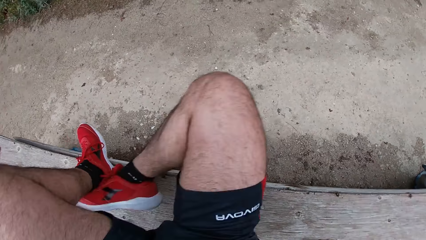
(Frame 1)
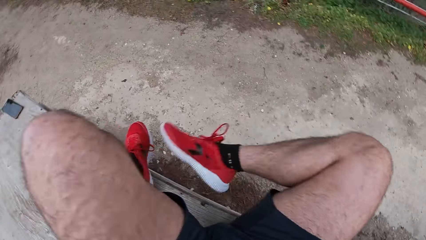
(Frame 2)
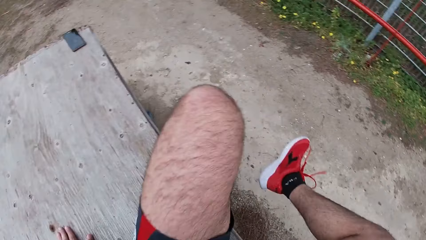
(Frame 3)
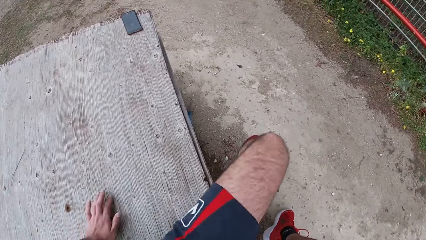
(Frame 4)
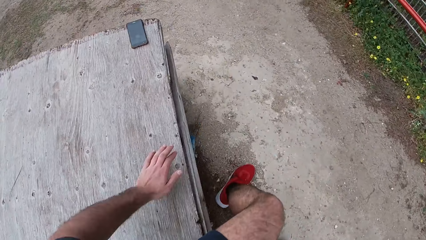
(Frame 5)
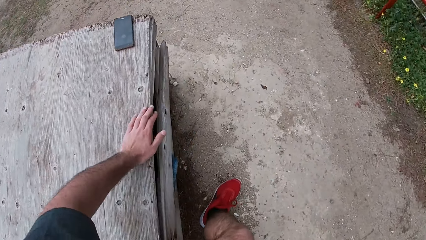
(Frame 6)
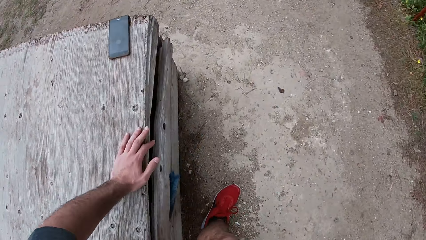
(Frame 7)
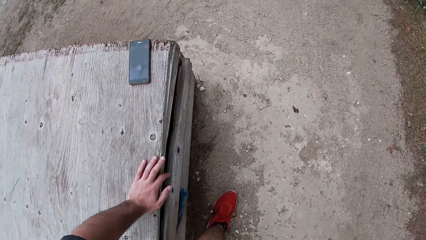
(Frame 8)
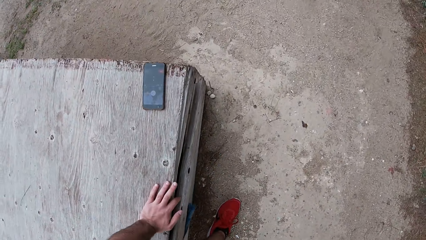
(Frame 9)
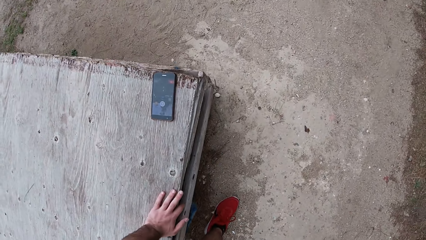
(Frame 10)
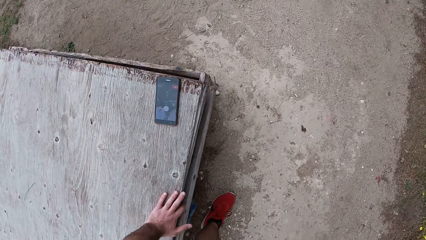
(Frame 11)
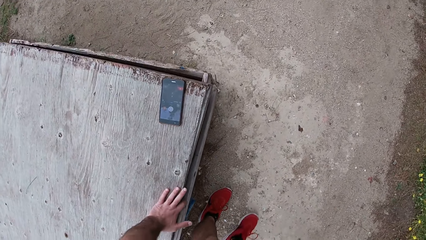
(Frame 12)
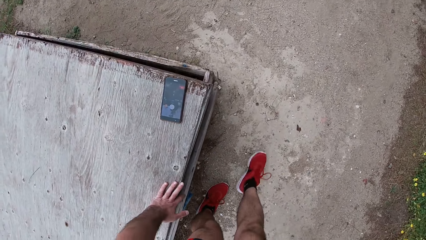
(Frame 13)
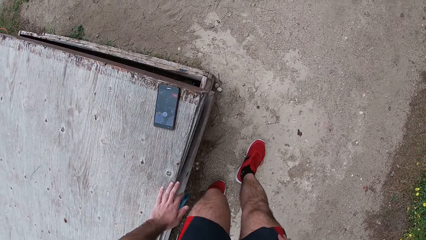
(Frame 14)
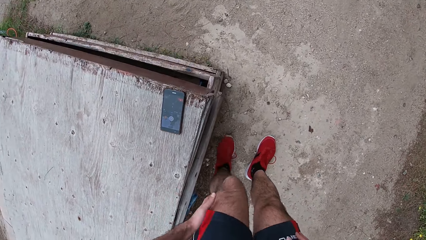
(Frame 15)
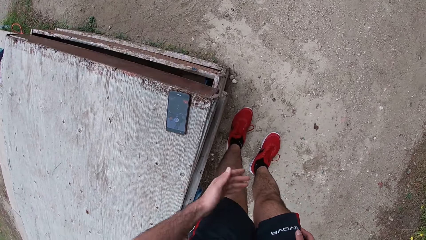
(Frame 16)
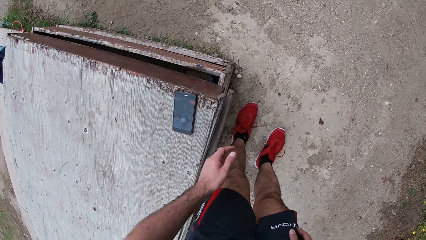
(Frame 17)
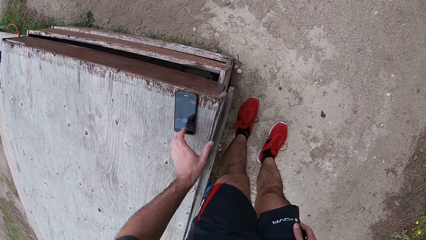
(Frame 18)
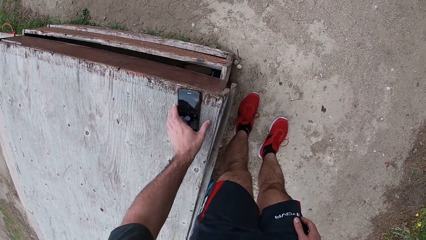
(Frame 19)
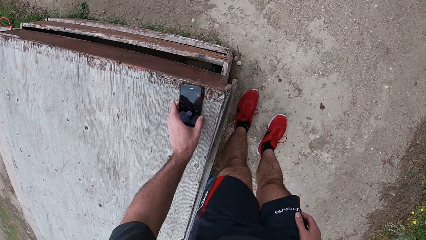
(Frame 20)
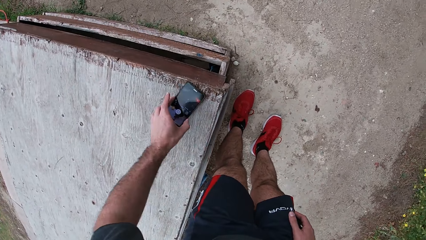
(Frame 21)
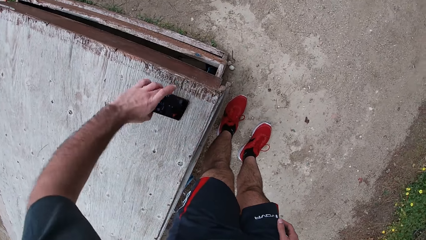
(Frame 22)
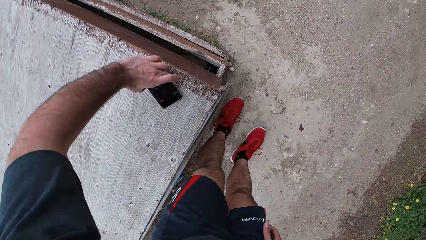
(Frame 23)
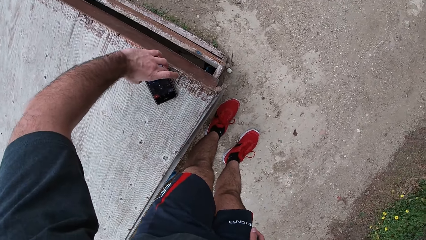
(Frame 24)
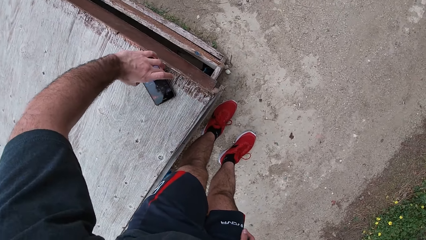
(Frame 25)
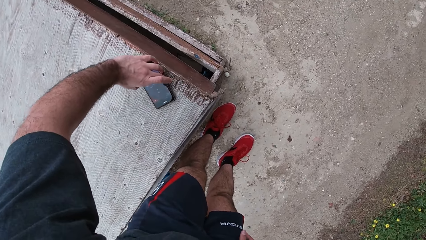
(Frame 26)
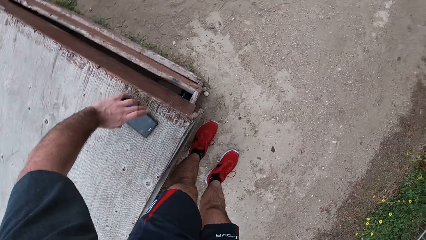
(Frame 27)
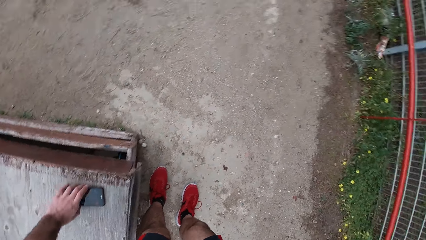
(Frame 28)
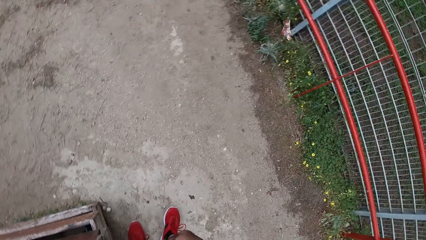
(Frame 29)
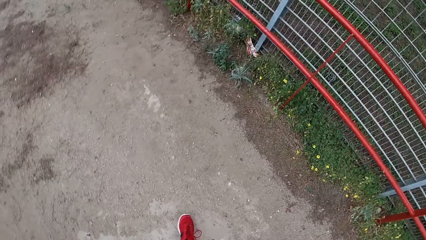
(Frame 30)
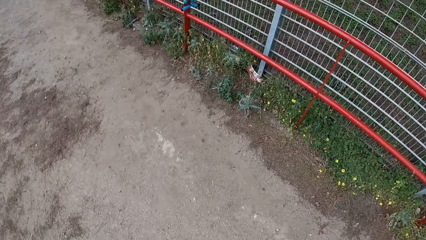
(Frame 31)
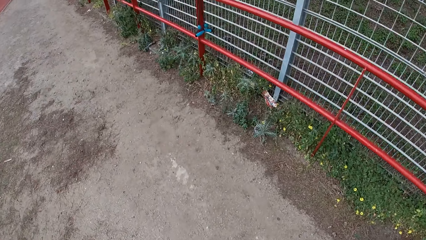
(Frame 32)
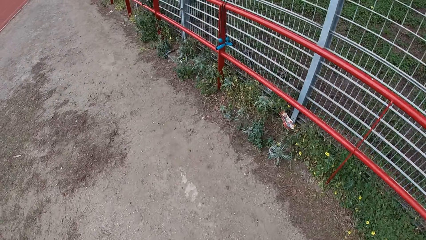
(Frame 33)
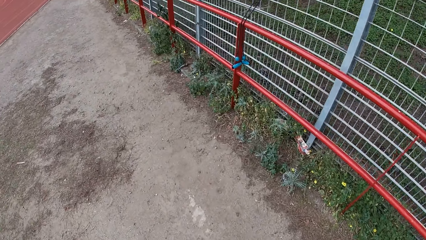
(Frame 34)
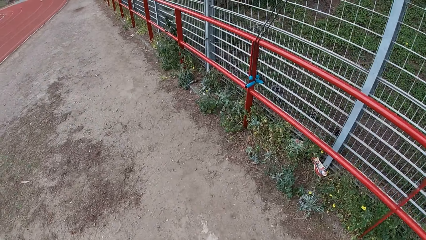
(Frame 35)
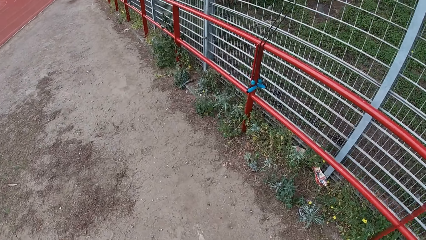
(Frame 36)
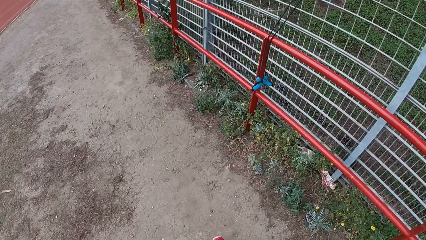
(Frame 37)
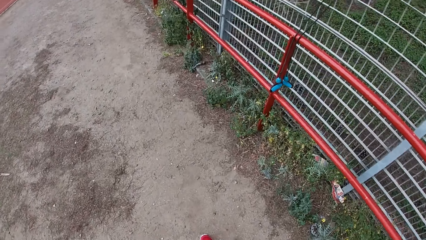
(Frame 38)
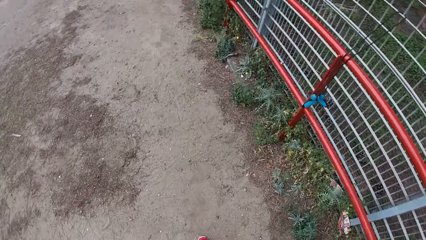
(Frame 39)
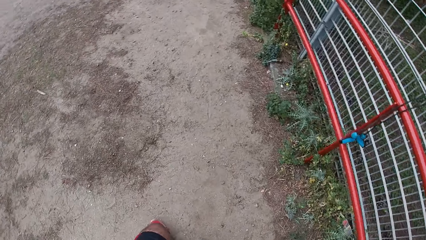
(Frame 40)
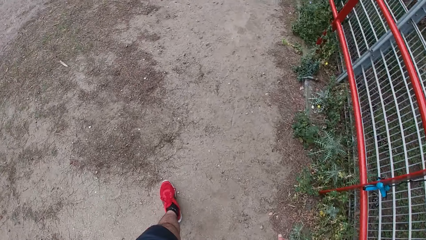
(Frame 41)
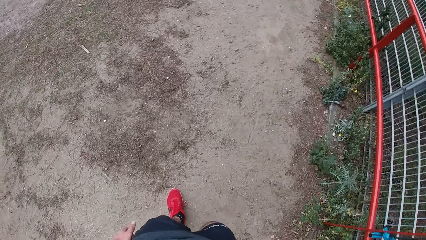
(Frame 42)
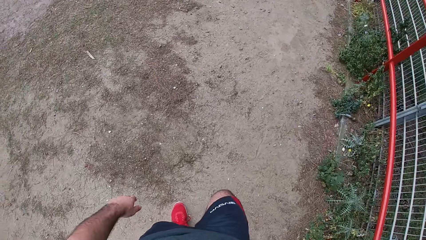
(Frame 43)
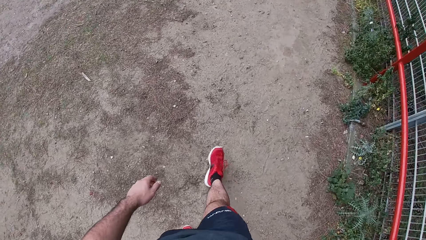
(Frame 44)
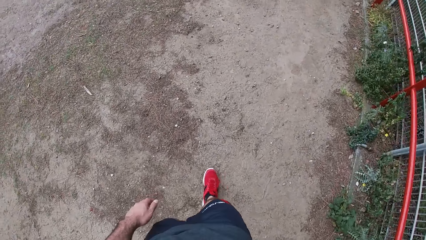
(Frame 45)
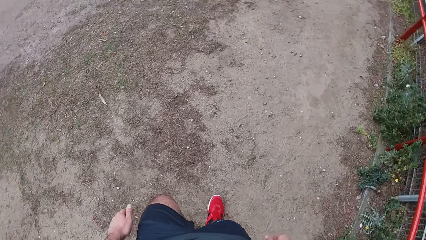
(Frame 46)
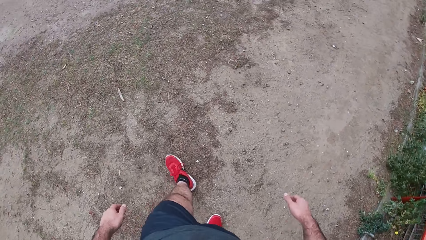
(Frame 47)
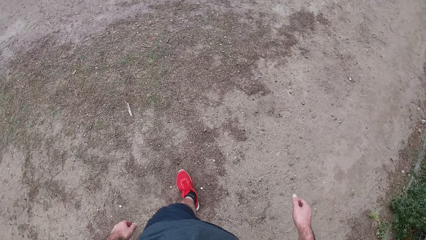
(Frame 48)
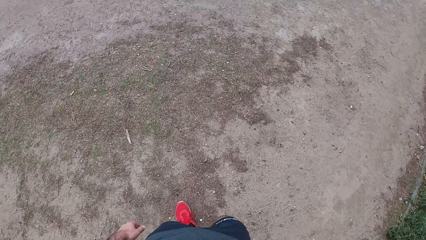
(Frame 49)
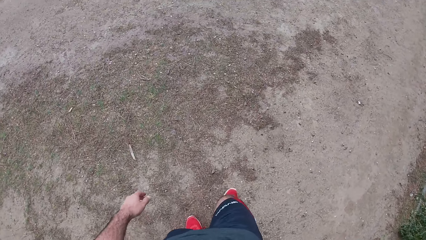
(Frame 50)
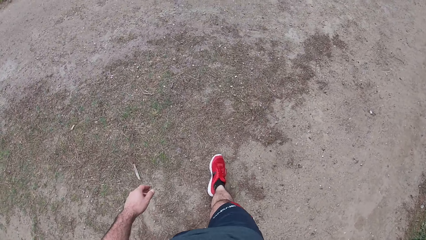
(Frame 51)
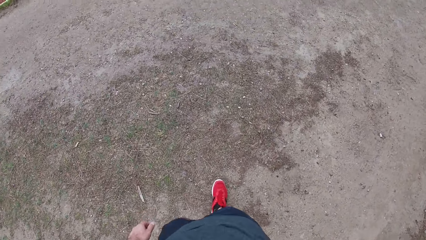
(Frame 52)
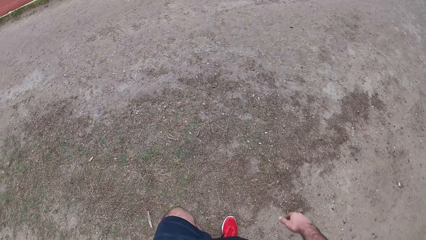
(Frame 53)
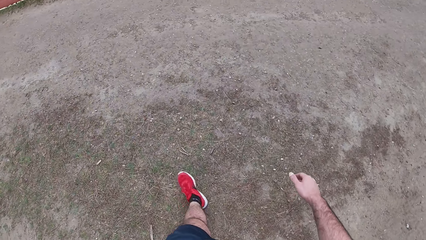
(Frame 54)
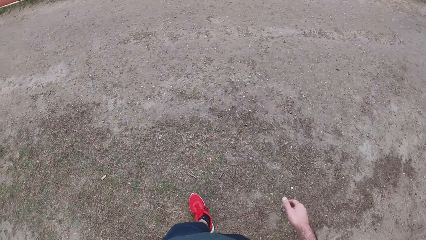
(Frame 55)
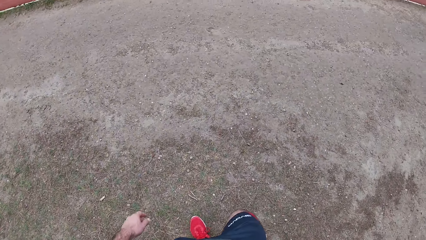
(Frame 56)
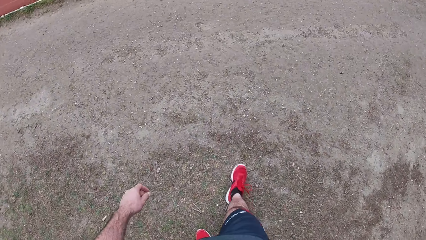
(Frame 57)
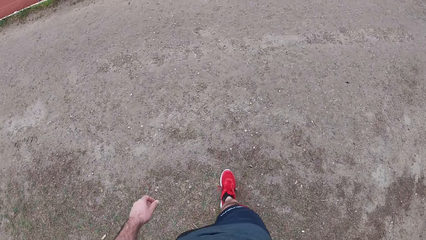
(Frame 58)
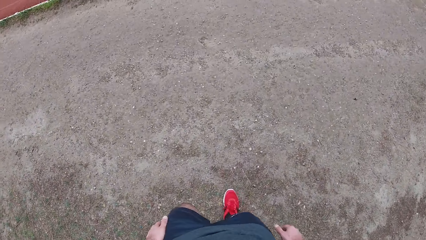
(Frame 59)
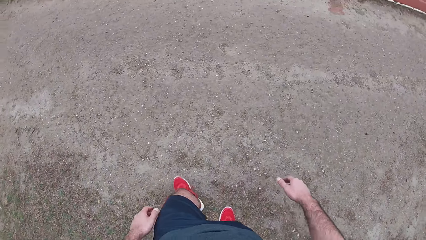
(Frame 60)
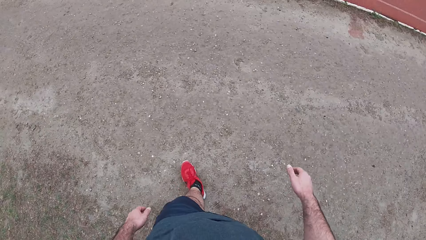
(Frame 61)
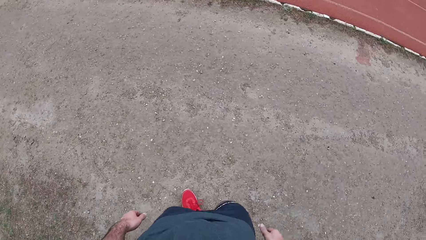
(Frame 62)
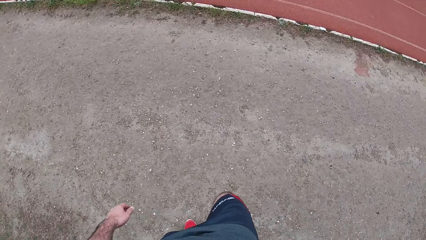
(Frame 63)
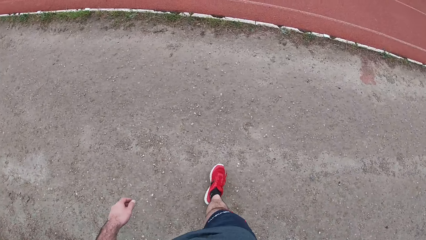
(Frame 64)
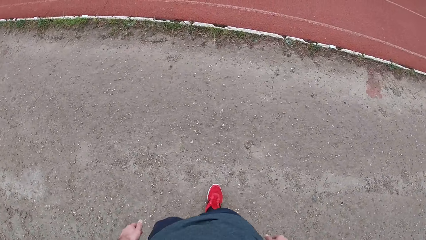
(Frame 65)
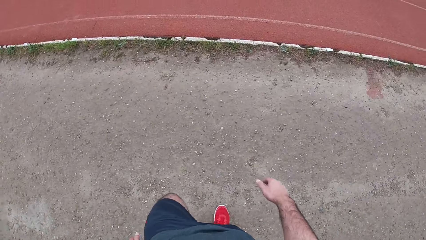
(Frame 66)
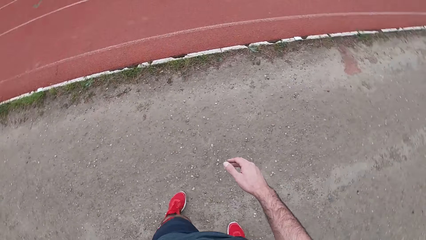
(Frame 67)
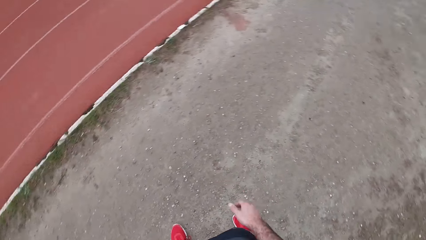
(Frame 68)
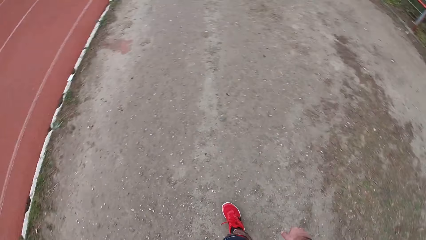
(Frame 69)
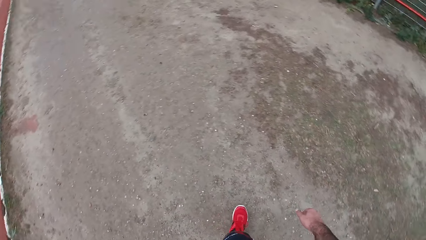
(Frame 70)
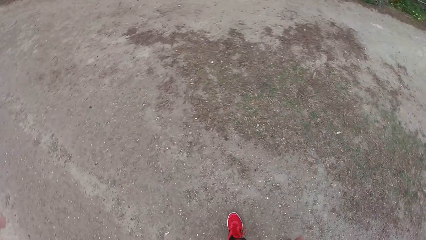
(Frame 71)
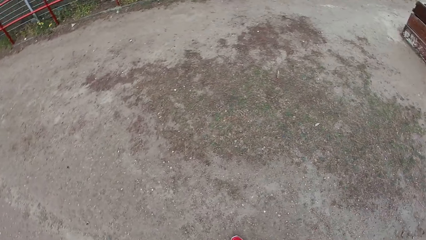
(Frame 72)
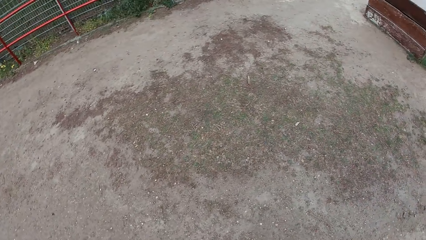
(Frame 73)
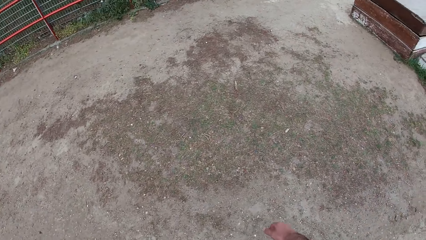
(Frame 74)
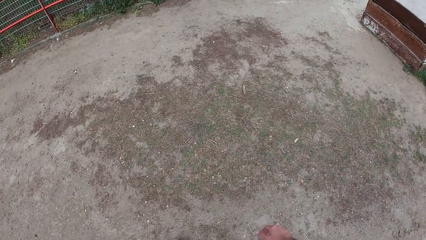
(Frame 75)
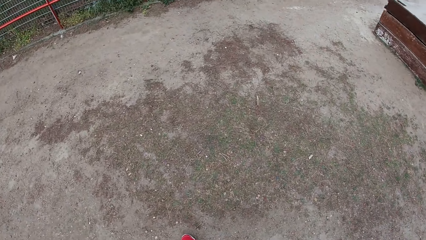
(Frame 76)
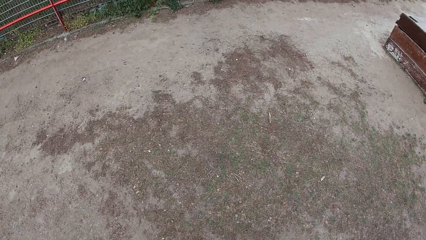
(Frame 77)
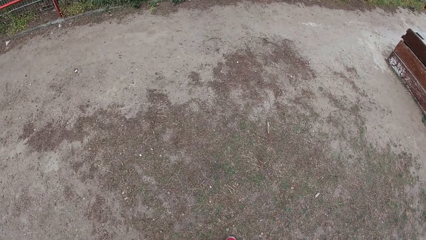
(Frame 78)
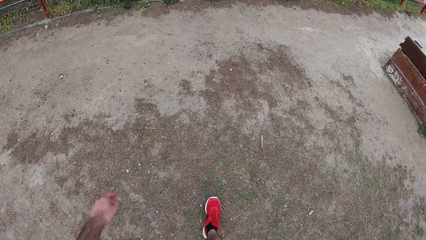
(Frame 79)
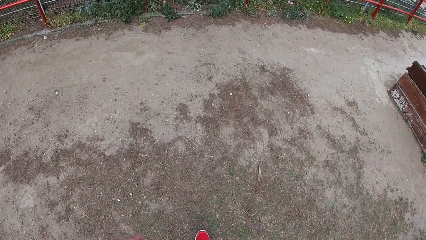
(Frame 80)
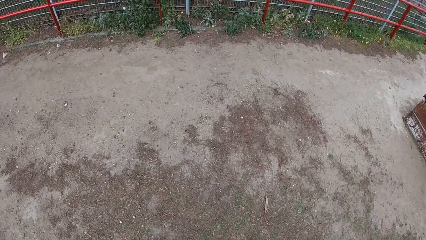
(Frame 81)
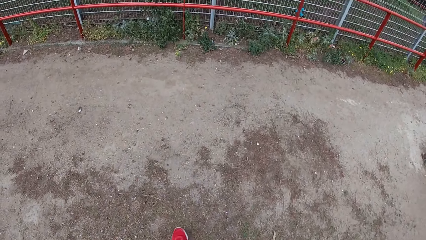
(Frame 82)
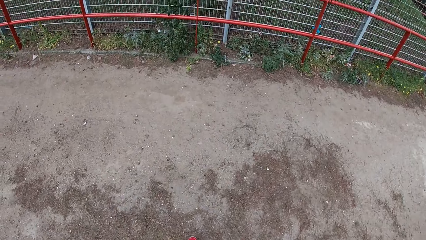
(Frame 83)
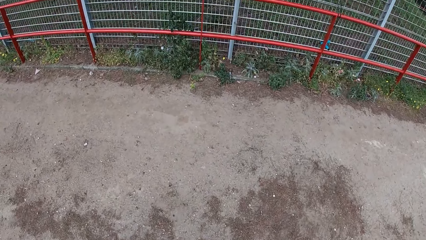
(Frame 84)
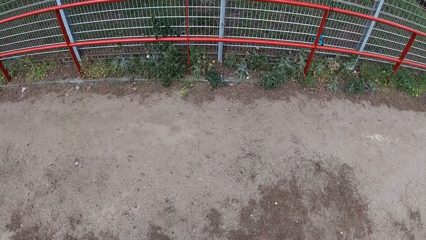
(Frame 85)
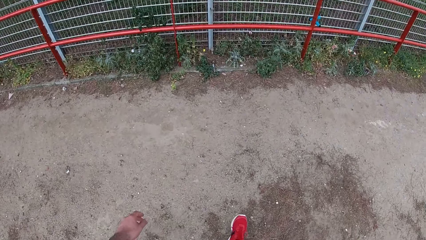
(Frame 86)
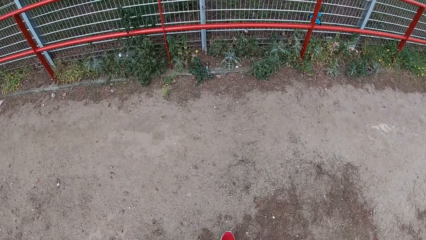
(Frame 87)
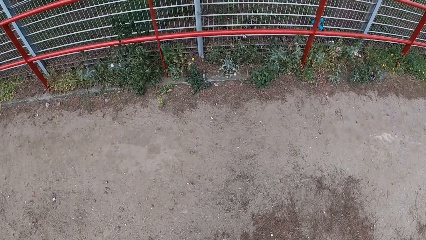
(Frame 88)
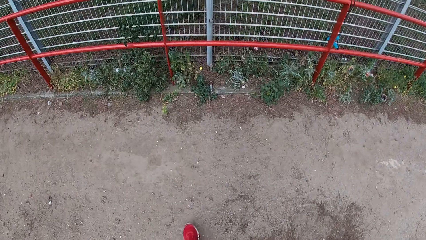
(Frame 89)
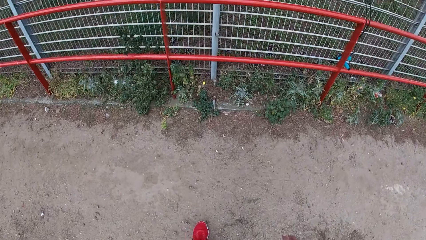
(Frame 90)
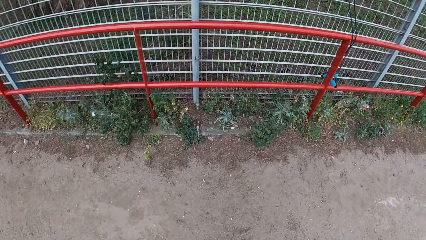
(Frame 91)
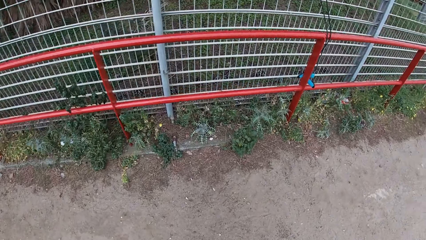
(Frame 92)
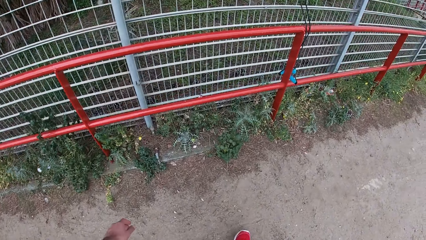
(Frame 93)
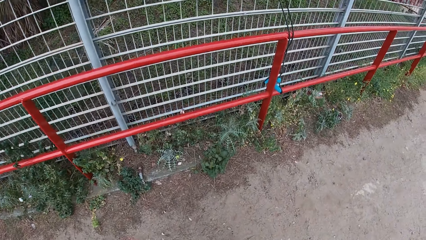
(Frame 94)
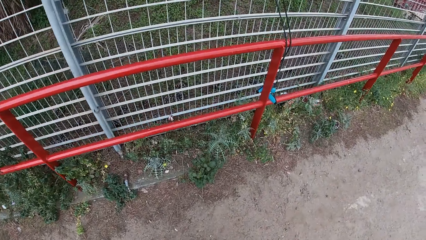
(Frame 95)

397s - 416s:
The camera wearer gets off the table. He sits on top of the table. He dusts his leg with his left hand. He stands from the table. He turns a phone on the table with his left hand. He holds his phone. He walks around the park.
